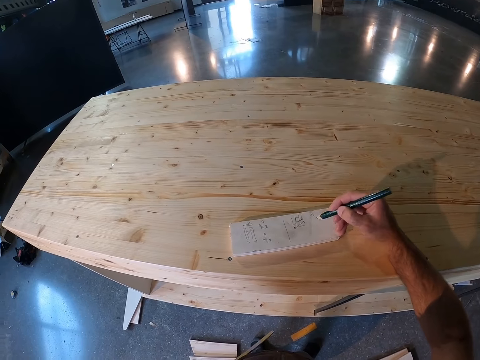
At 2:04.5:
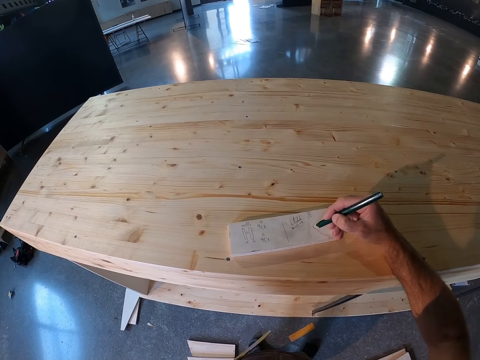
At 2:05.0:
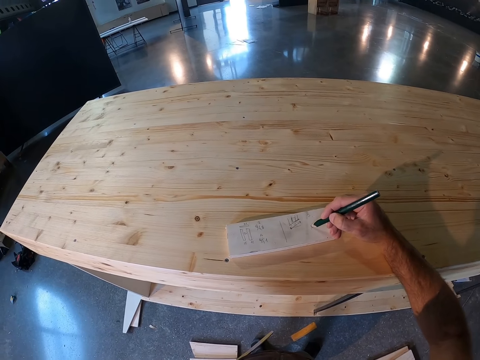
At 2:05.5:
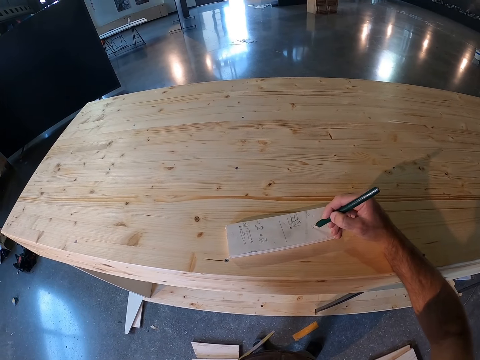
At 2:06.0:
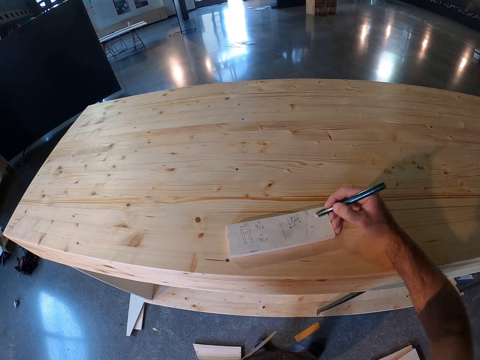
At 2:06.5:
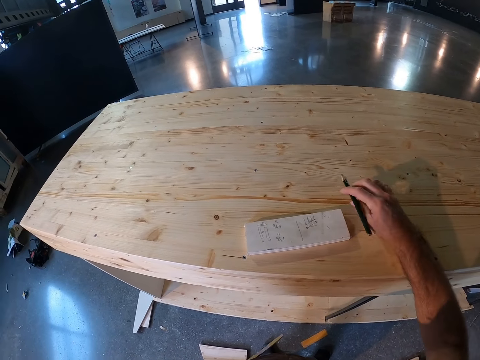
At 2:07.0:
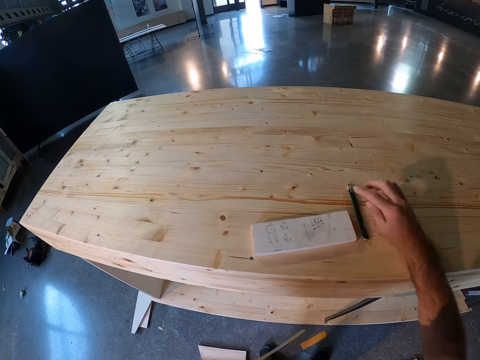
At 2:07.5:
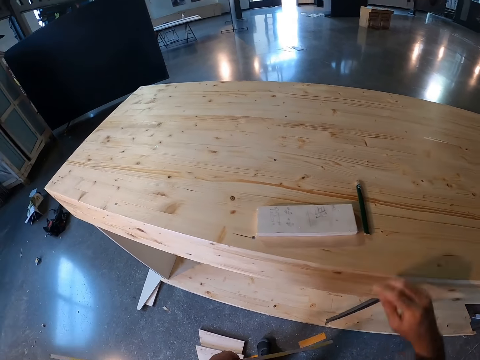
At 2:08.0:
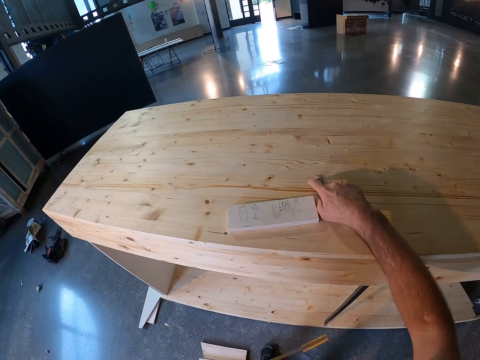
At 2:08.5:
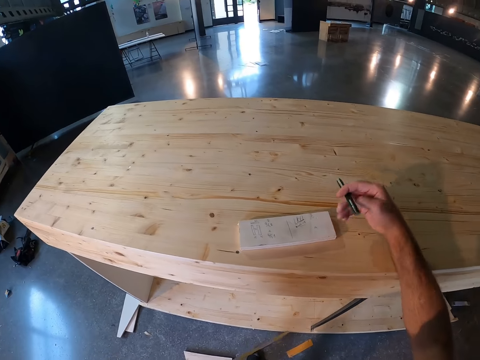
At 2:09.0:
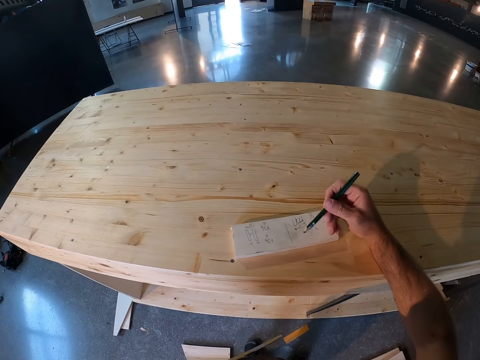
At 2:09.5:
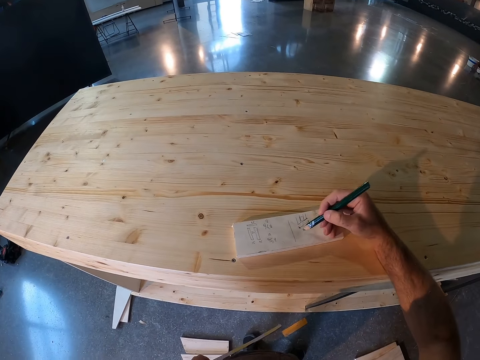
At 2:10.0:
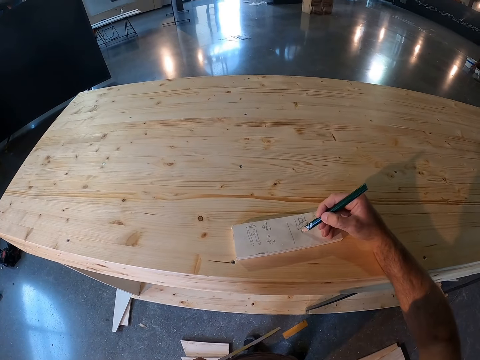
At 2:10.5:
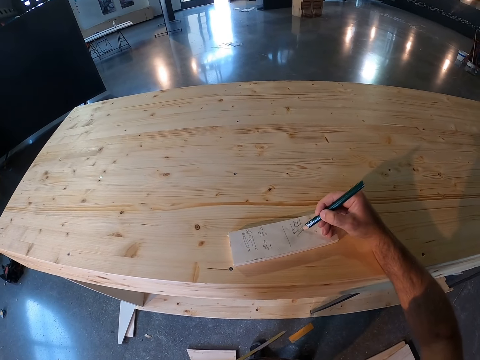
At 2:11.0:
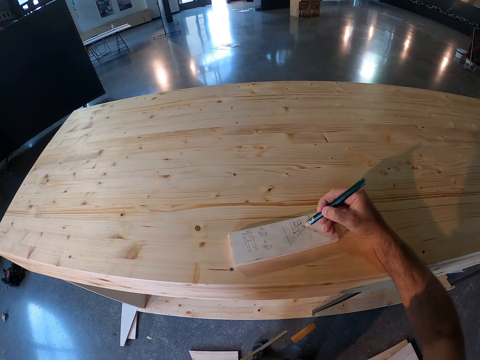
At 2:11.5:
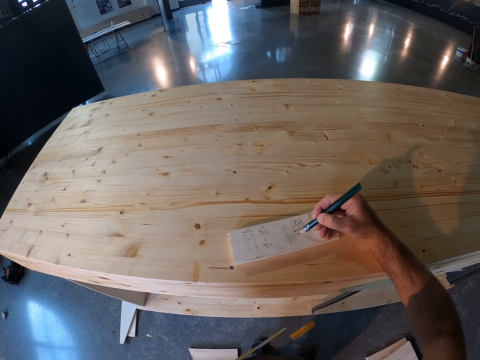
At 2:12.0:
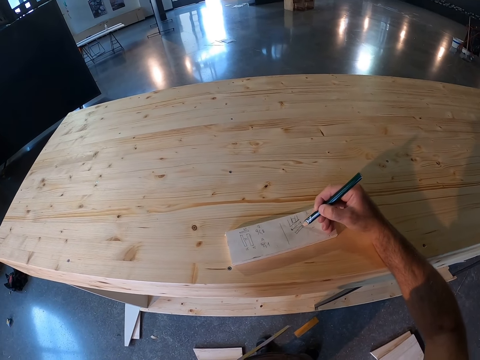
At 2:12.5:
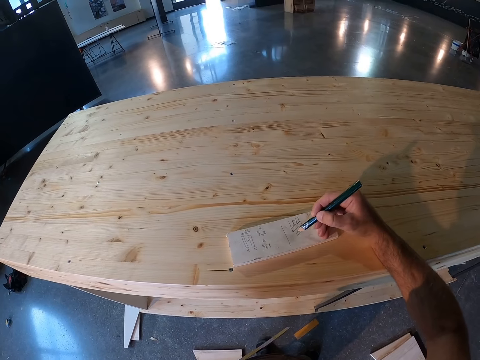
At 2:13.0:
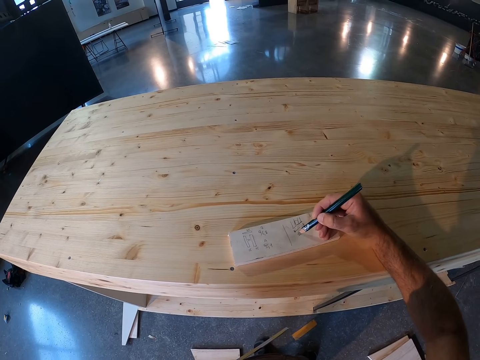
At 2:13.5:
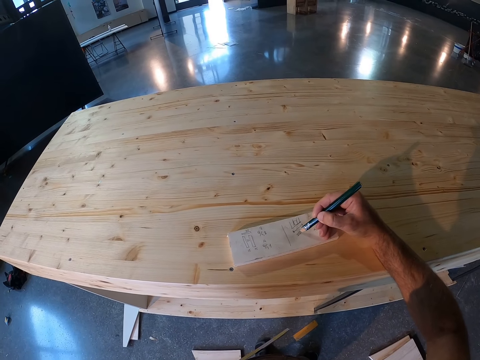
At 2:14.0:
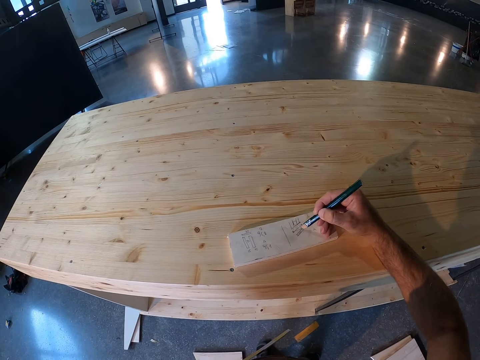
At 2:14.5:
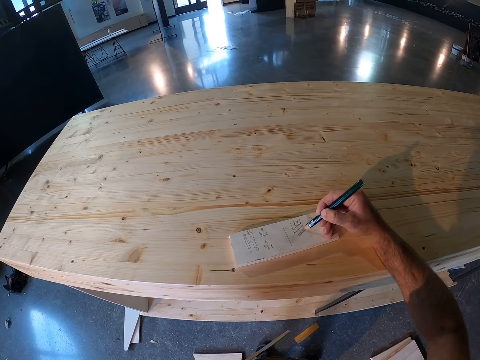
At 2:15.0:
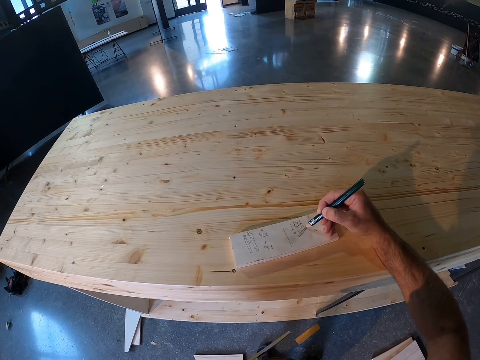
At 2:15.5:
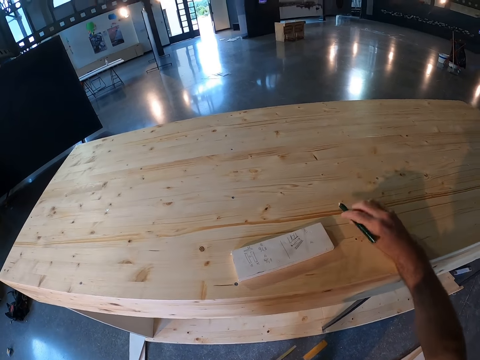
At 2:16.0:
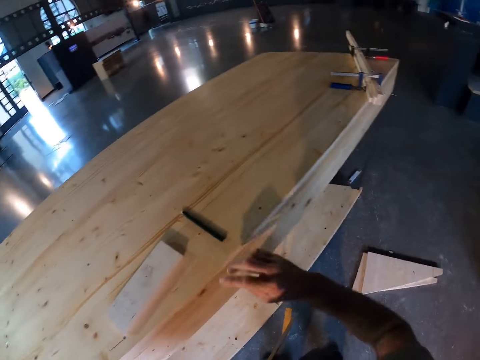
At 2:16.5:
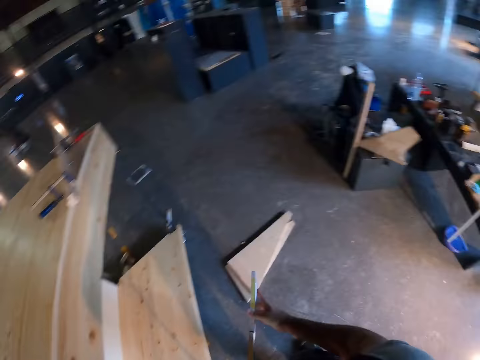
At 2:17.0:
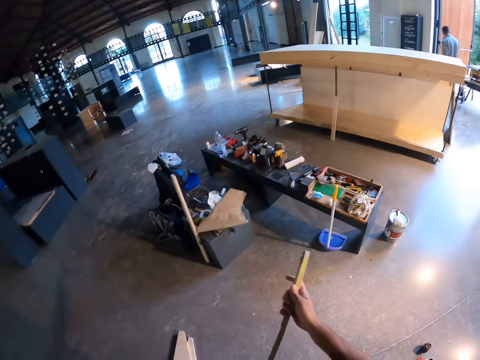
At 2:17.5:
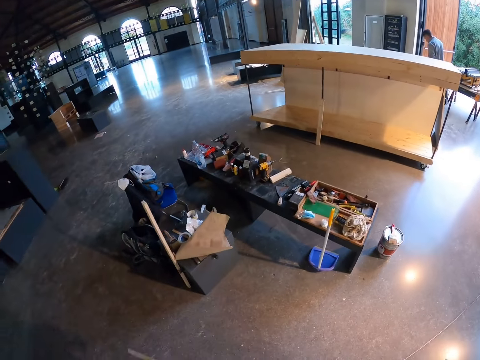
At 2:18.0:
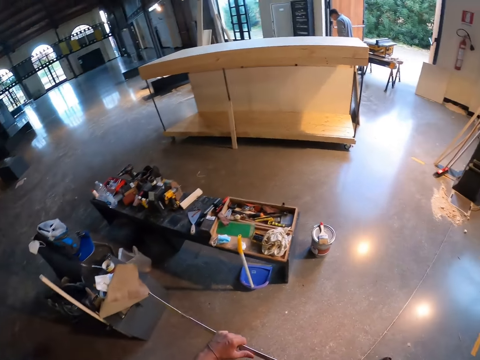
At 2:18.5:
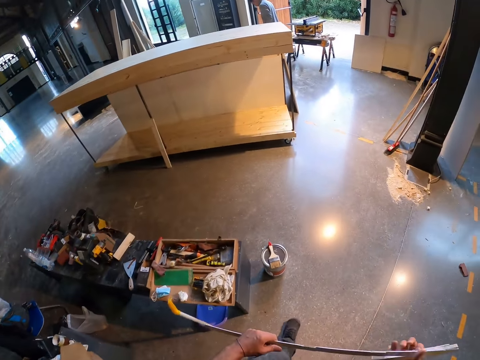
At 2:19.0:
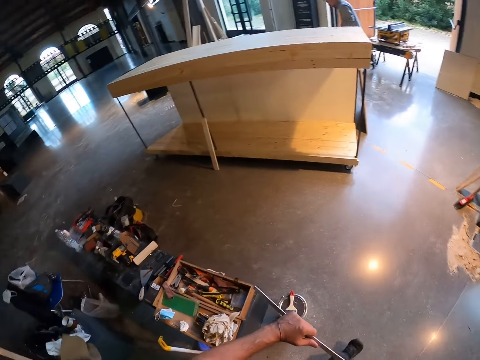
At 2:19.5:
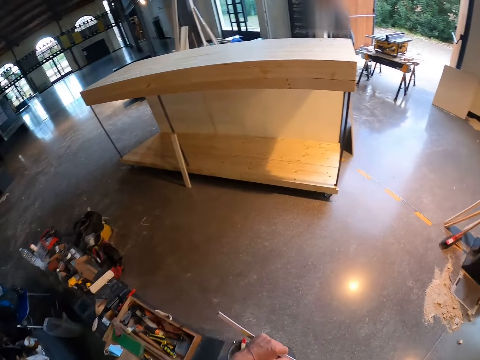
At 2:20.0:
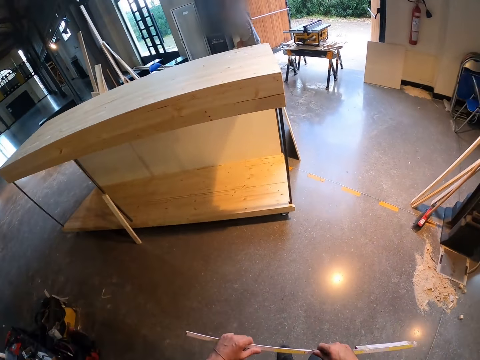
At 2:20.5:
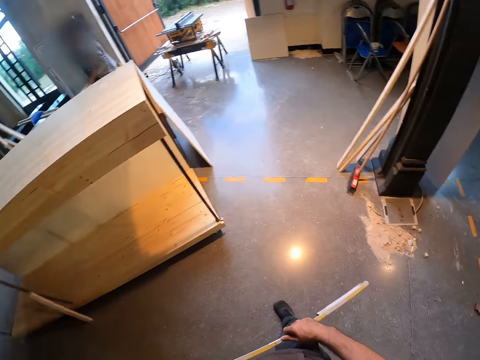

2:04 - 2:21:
The camera wearer writes on the book. He drops the pencil on the table with his right hand. He picks up the pencil on the table with his right hand. He adjusts the pencil. He draws on the cardboard on the table with the pencil in his right hand. He drops the pencil on the table with his right hand. He walks in the room.

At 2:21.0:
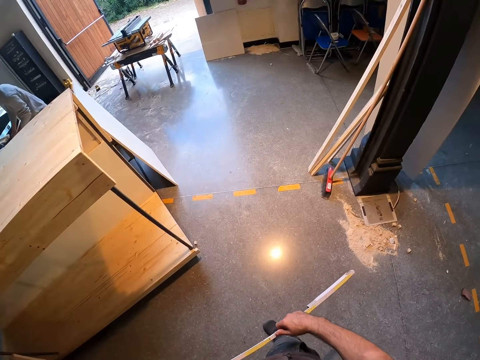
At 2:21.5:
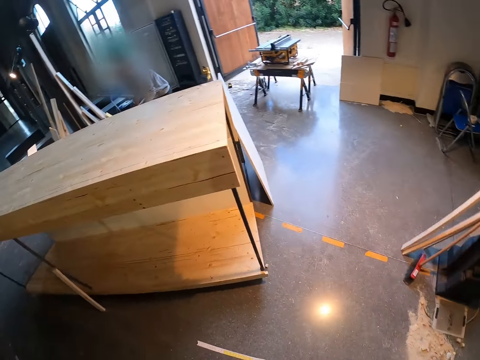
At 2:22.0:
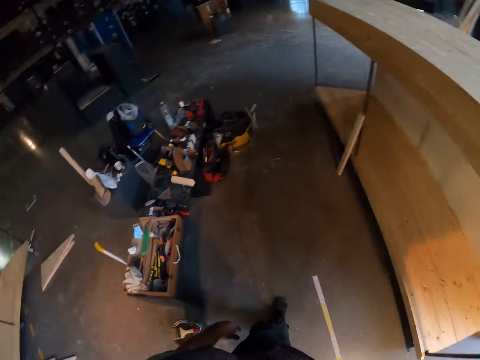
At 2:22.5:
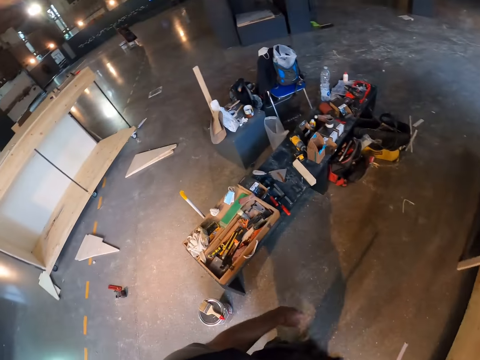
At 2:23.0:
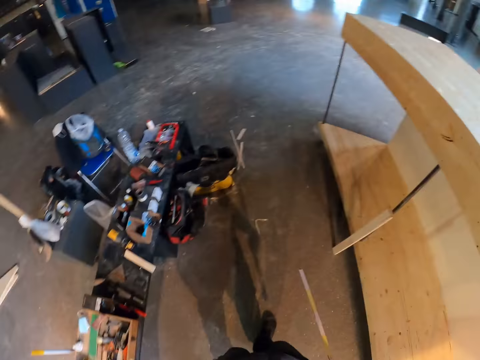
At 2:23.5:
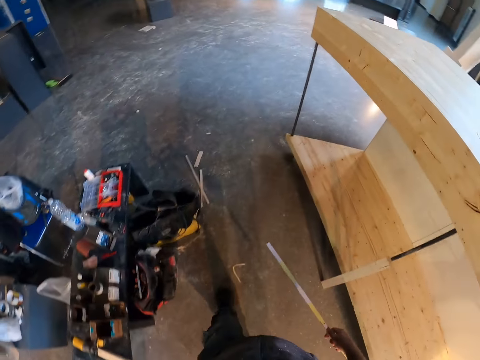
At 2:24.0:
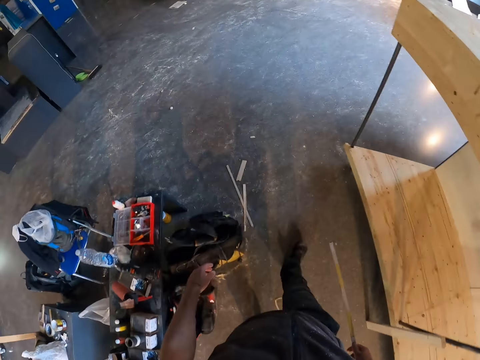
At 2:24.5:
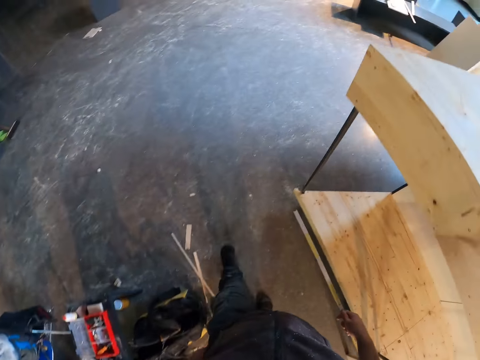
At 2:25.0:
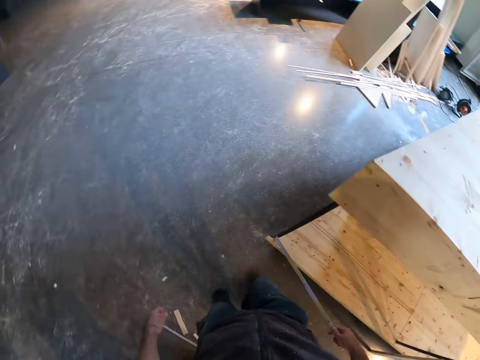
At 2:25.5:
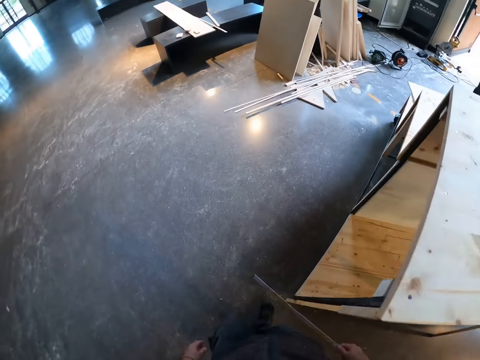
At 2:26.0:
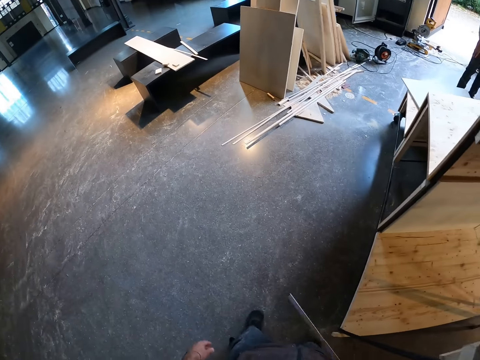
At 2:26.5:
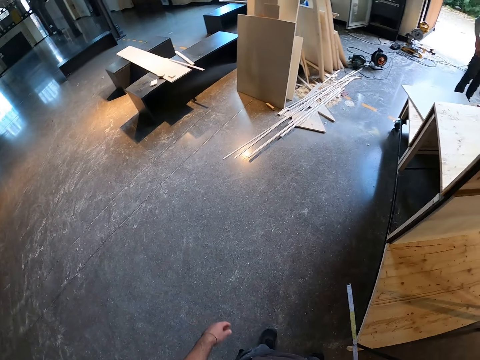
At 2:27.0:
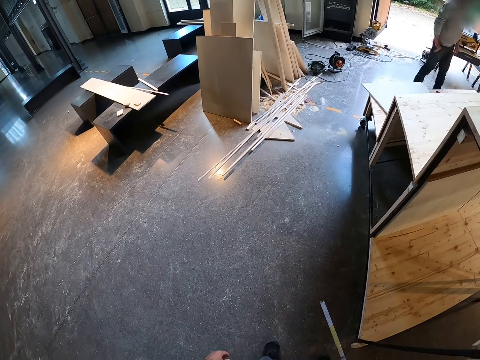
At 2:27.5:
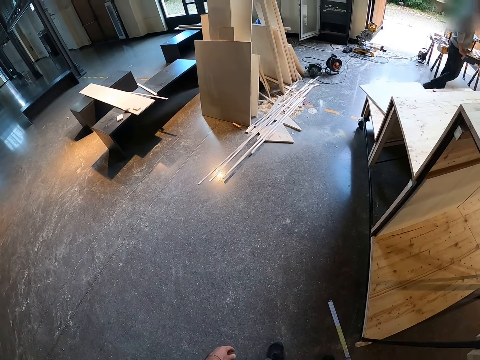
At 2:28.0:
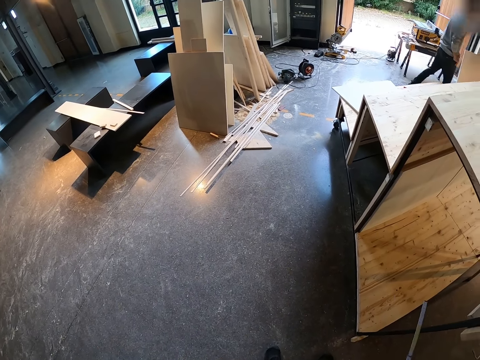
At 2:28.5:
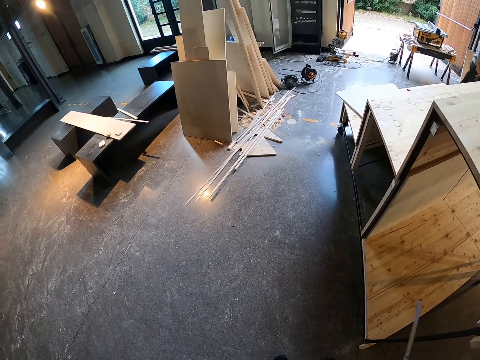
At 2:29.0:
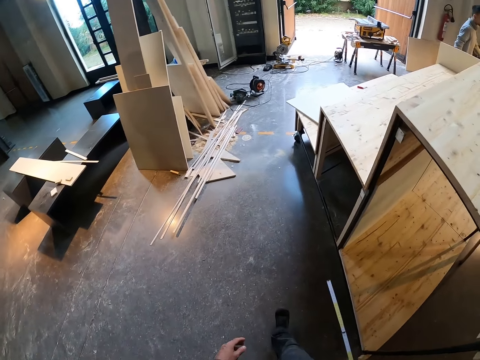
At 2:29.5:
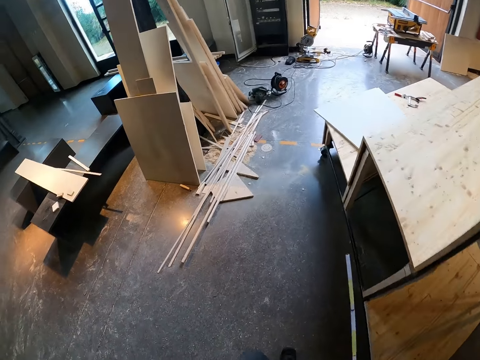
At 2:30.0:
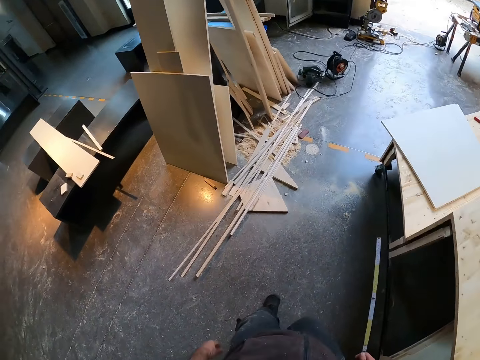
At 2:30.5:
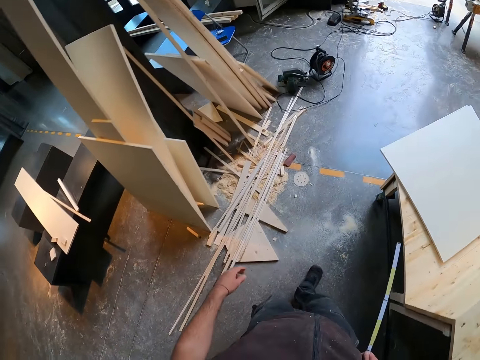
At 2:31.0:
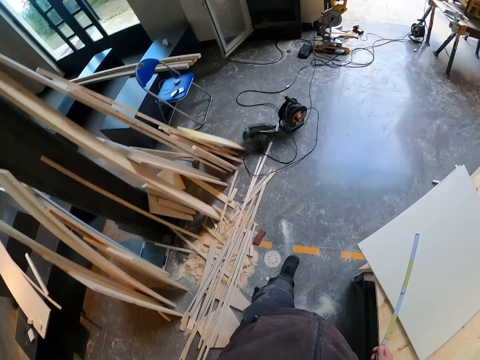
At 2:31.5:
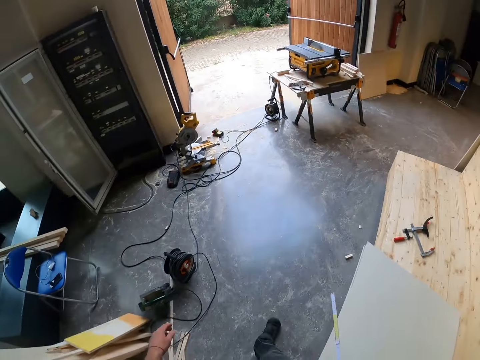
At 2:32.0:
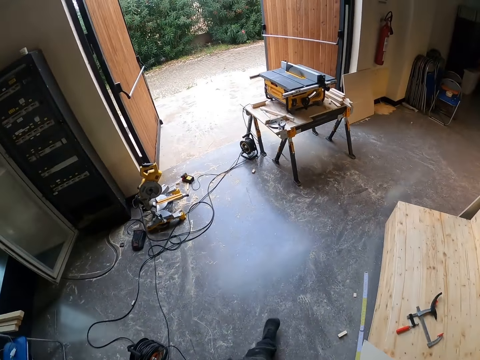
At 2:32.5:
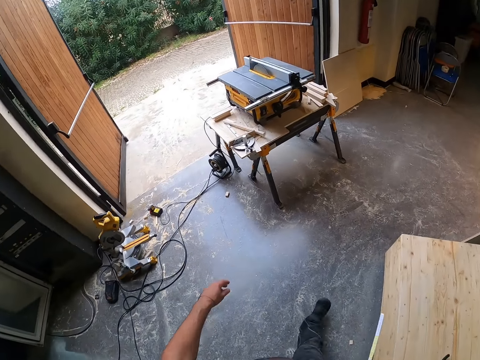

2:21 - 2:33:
A person walks in the room.
